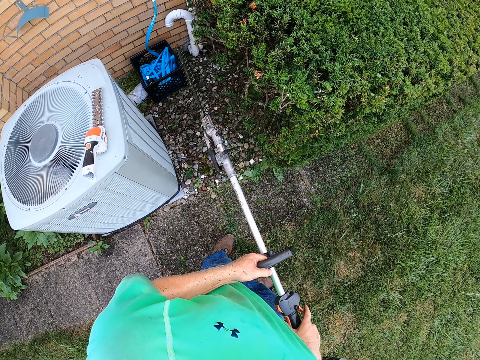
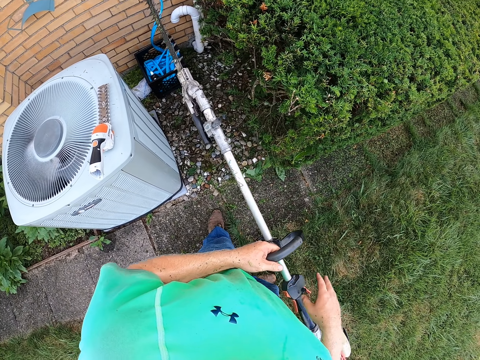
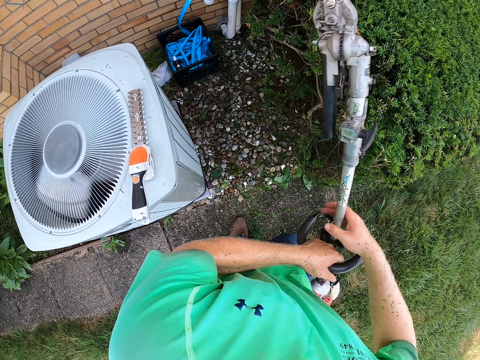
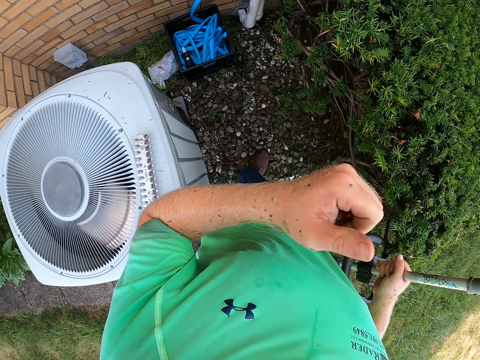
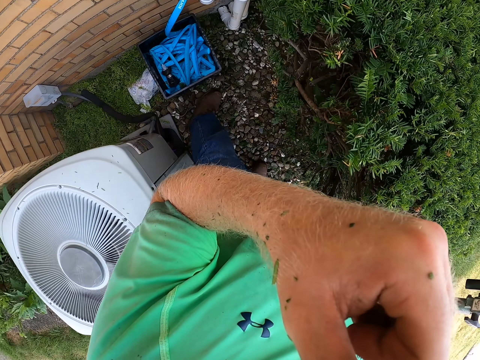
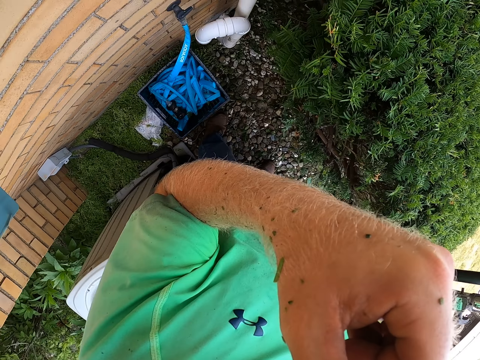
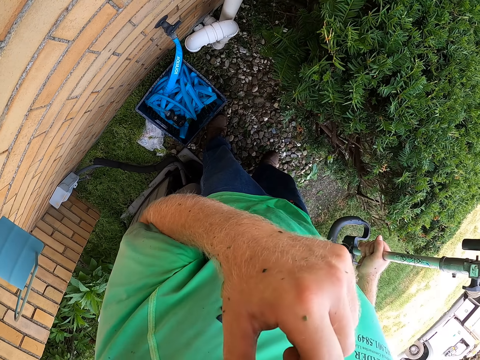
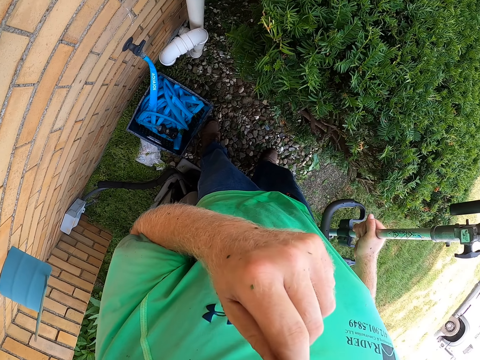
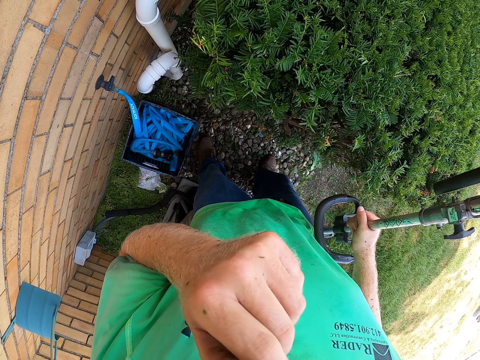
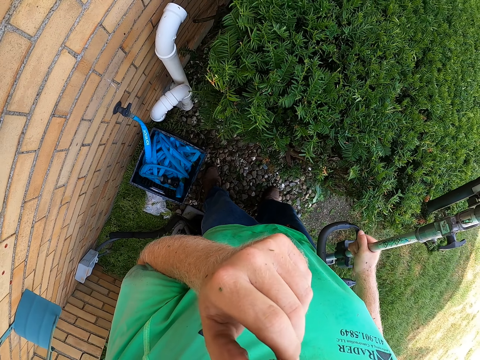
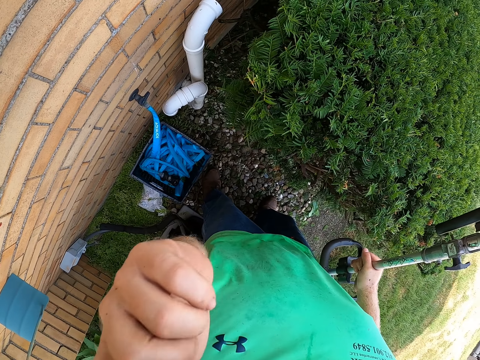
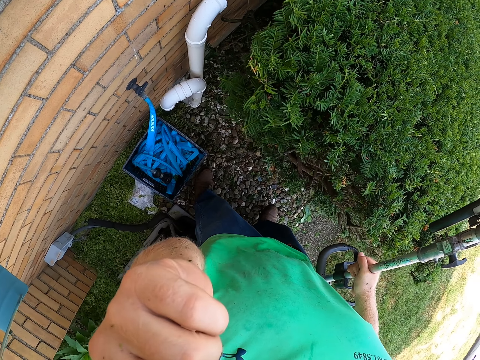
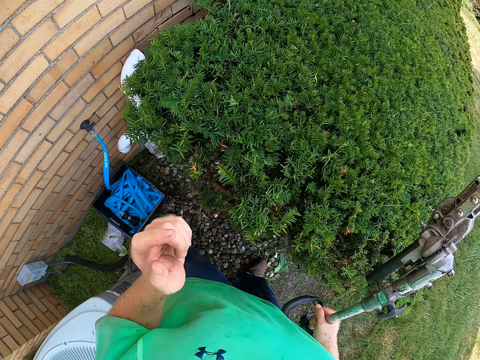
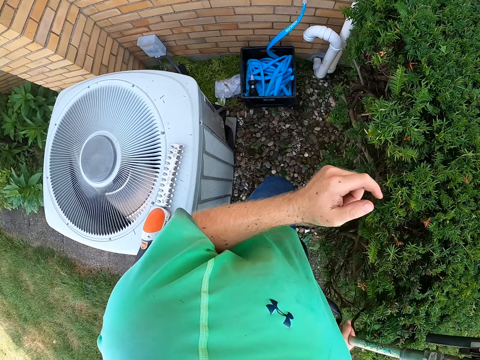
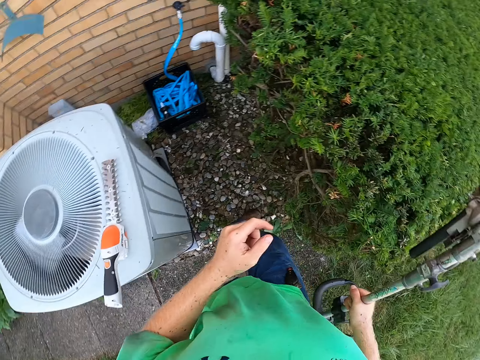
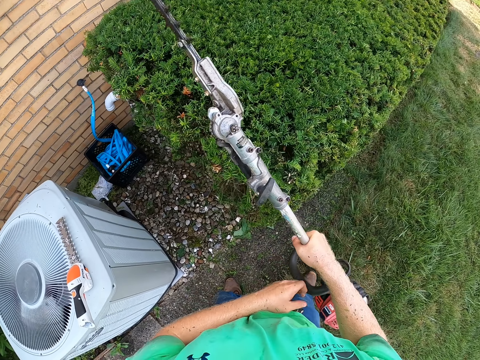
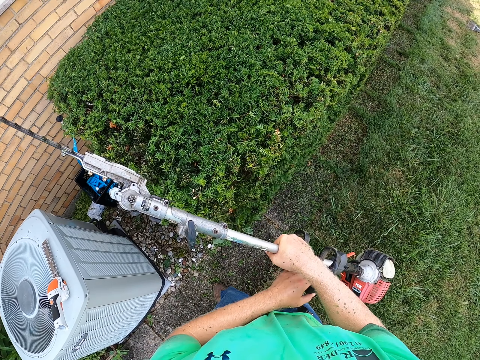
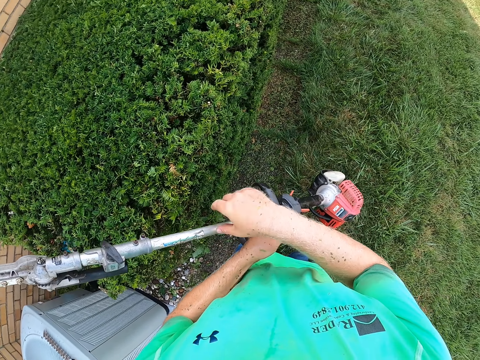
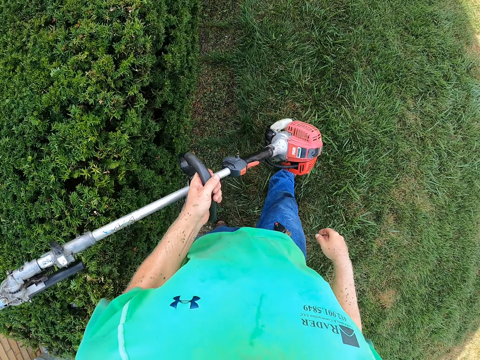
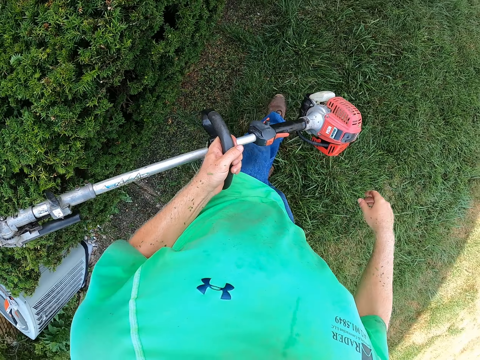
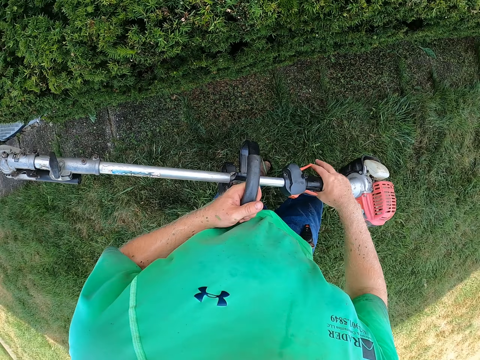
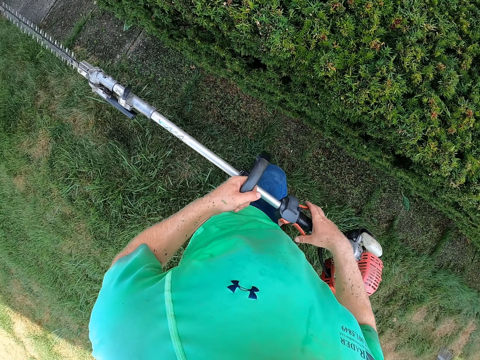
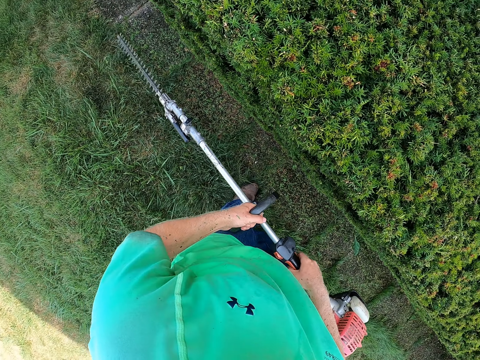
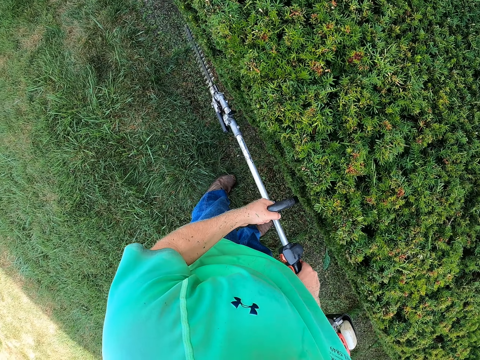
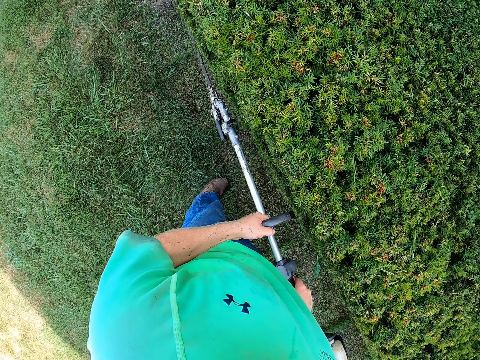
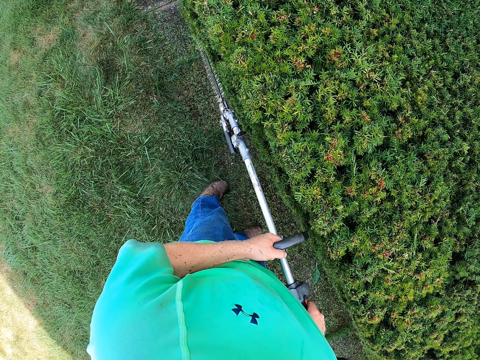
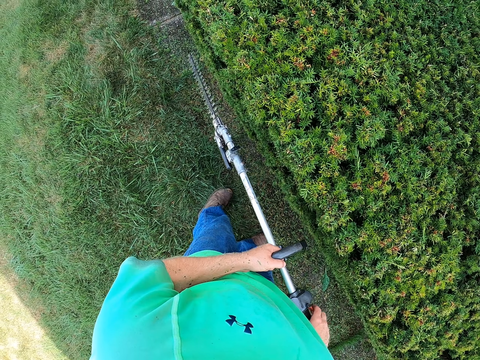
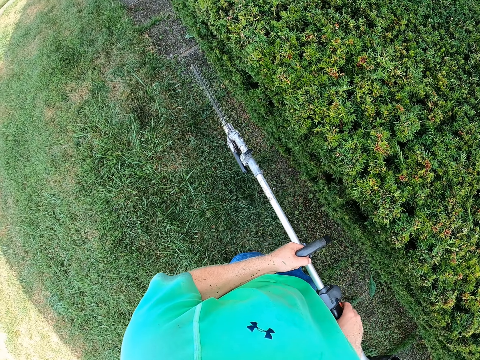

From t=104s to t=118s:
The camera wearer holds the hedge trimmer in his right hand. He touches his face with his left hand. He passes the hedge trimmer to his left hand. He holds the hedge trimmer with both hands. He walks on the ground. He trims the hedge with the hedge trimmer in both hands.

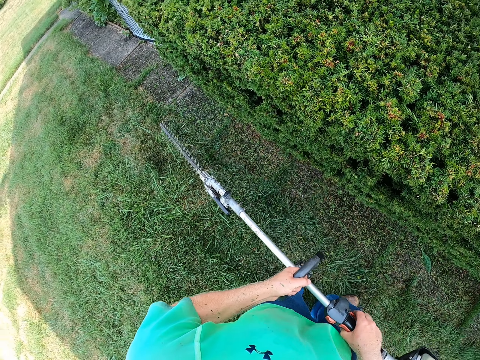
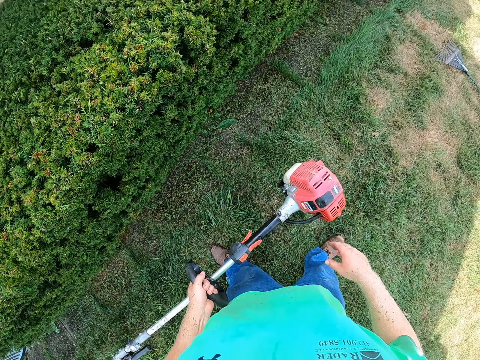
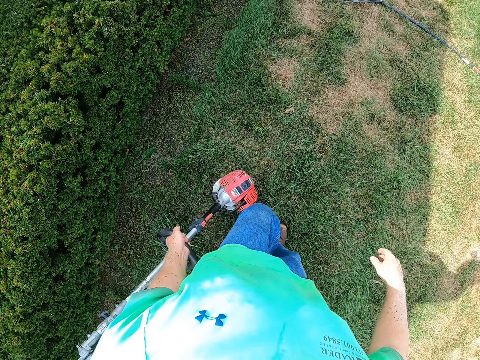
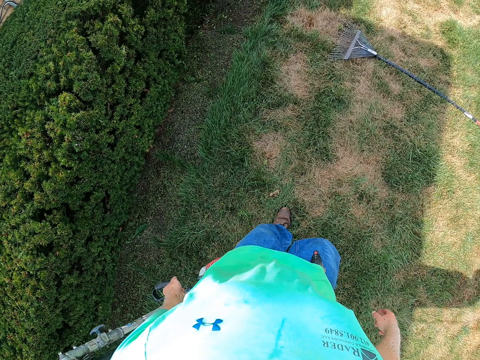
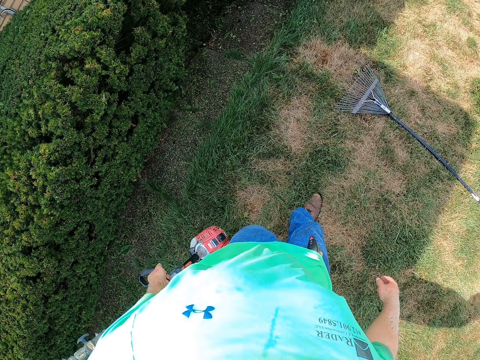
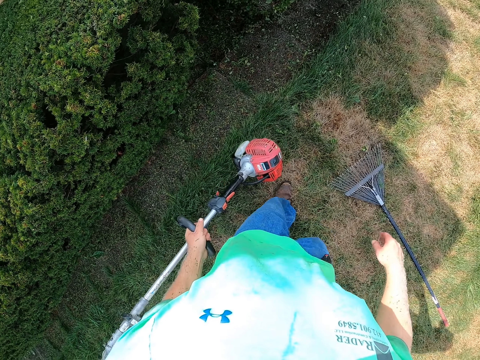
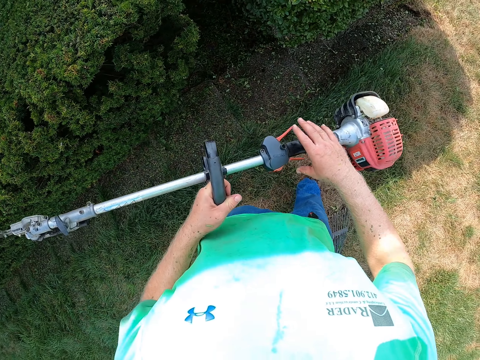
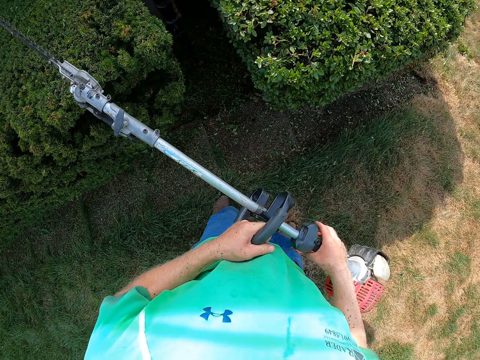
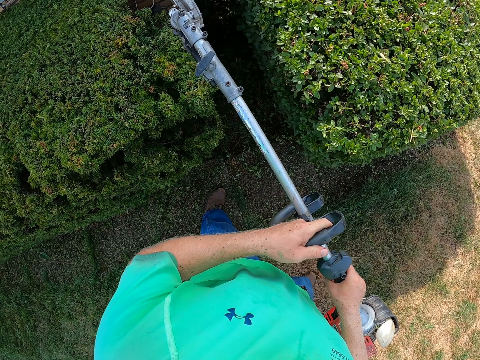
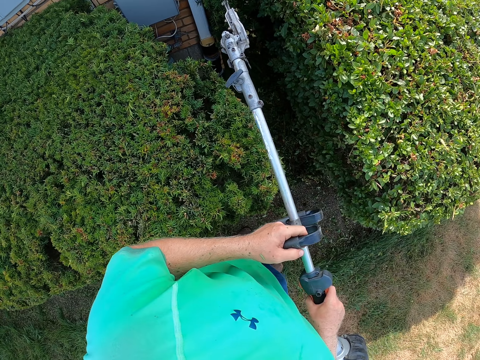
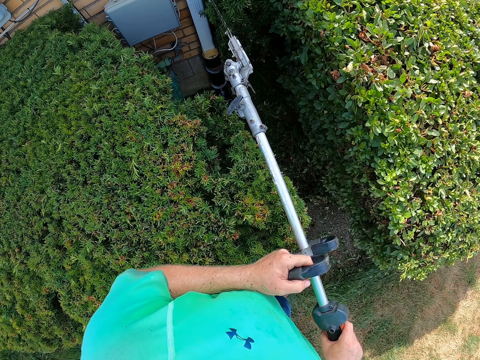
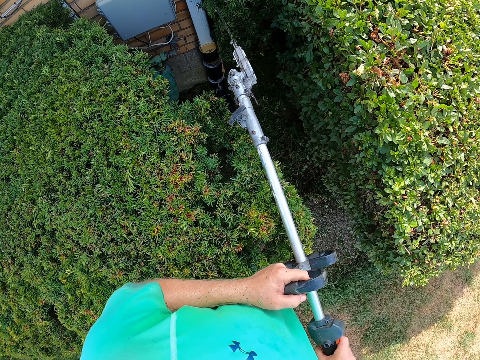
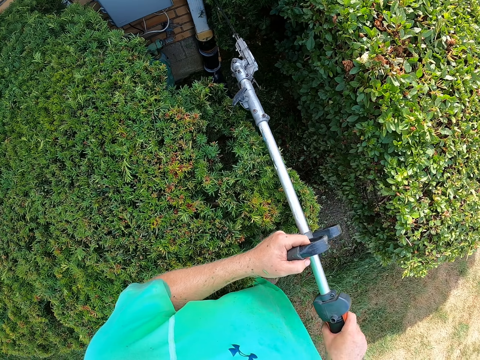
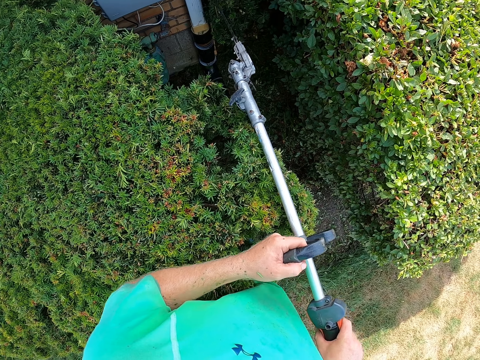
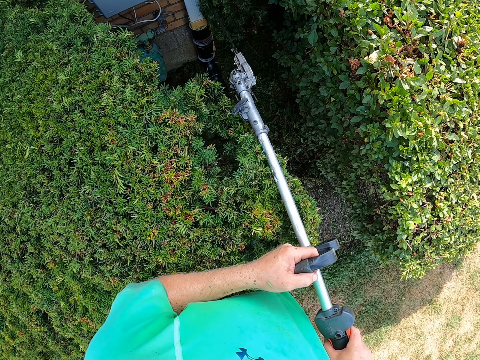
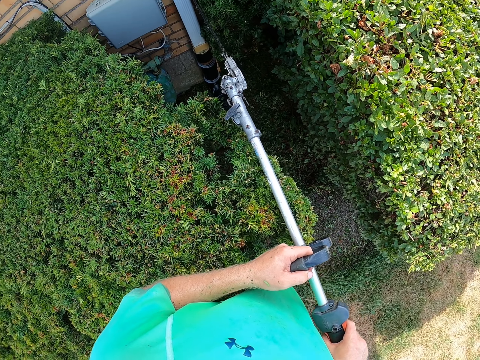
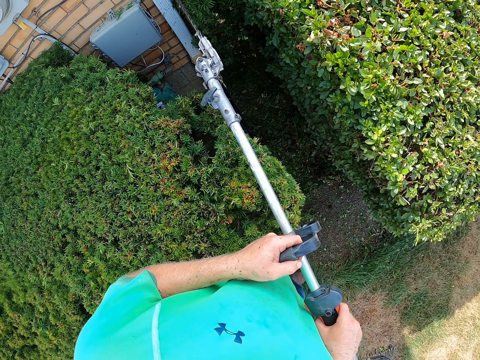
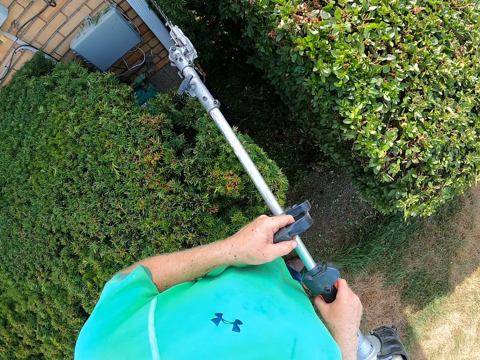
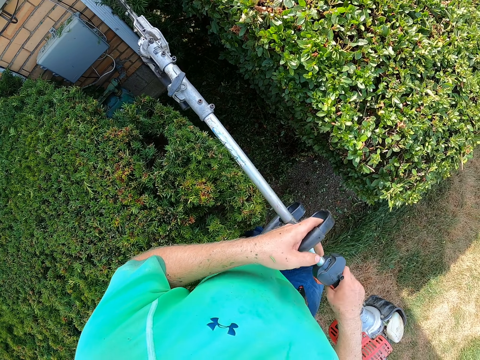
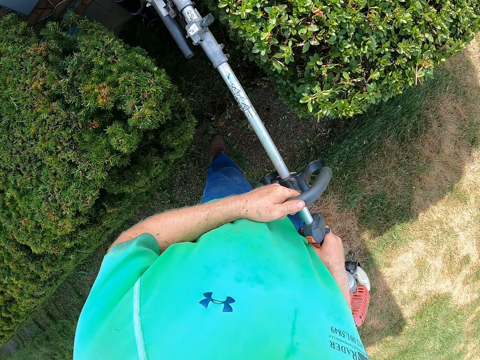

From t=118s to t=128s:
The camera wearer holds the hedge trimmer in his left hand. He walks on the ground. He holds the hedge trimmer with both hands. He trims the hedge with the hedge trimmer in both hands.

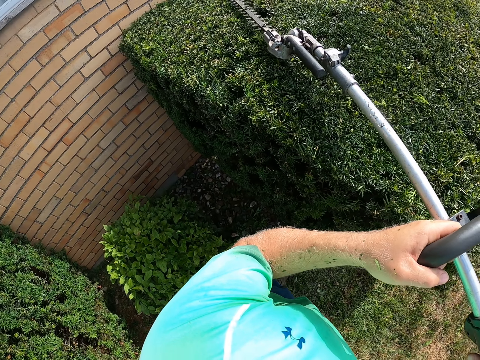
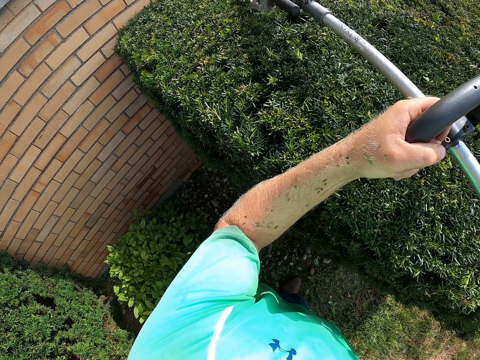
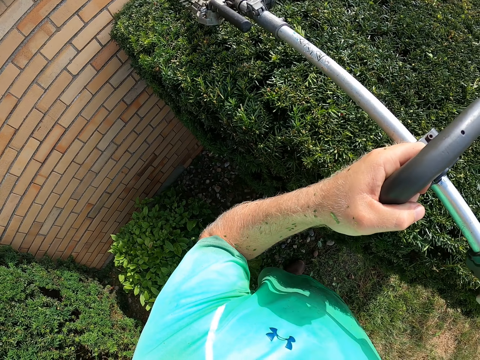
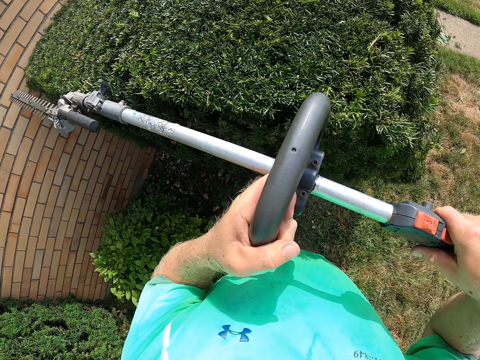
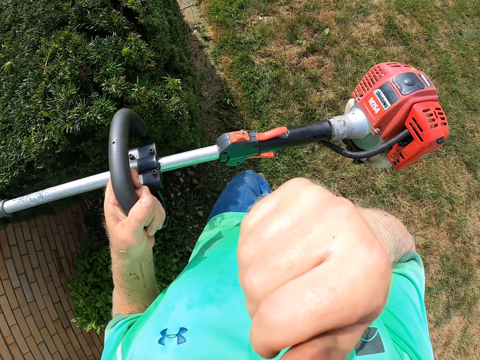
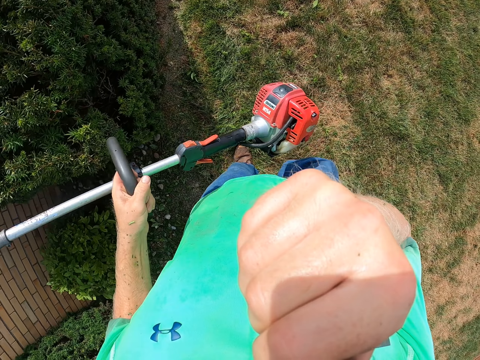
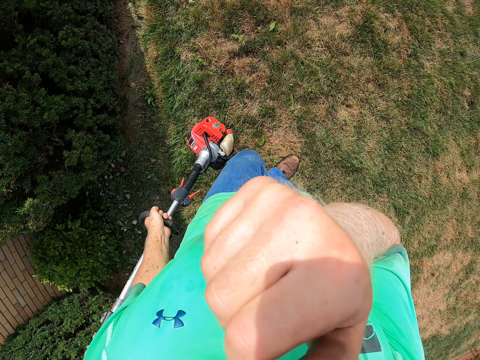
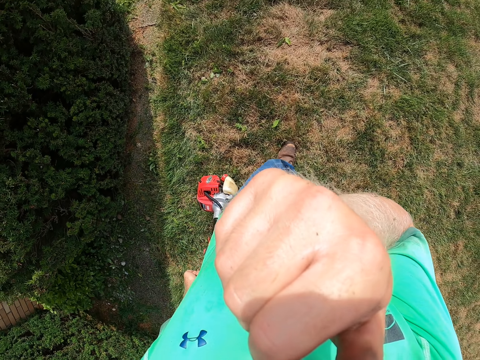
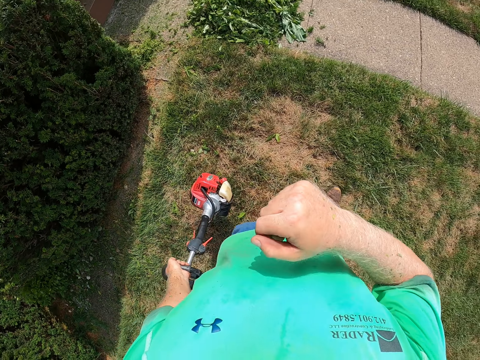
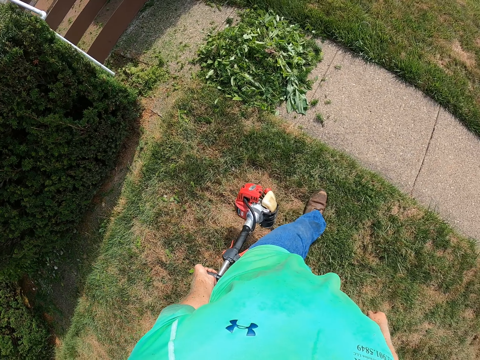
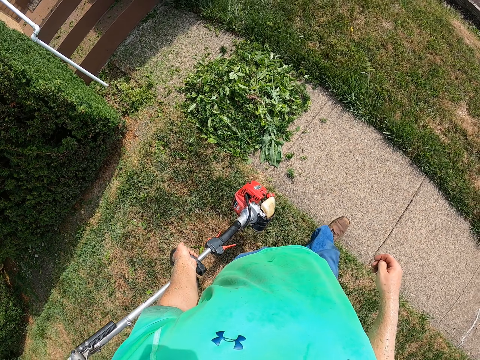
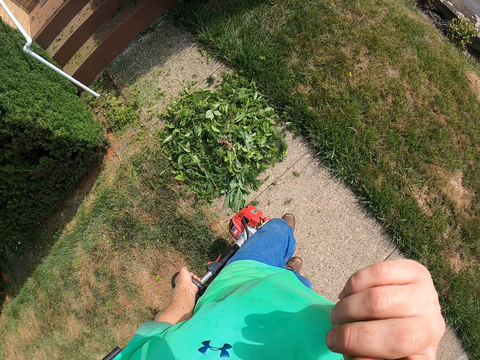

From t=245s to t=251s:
The camera wearer holds the hedge trimmer in his left hand. He touches his face with his right hand. He walks outside. He touches his face with his right hand again.
